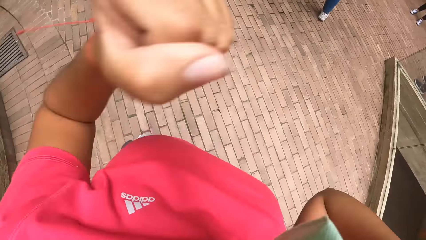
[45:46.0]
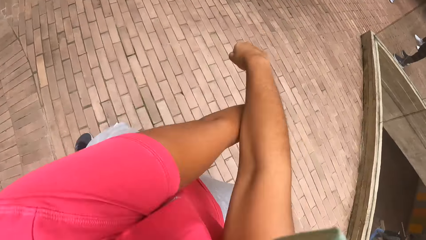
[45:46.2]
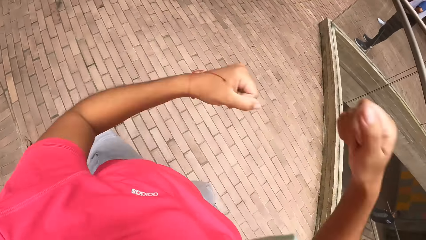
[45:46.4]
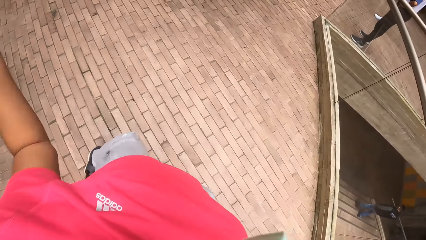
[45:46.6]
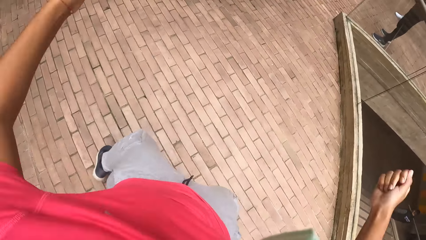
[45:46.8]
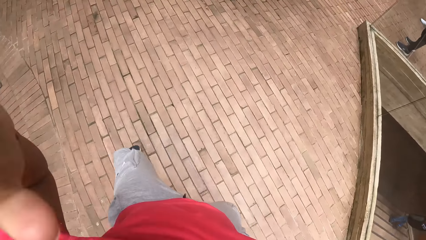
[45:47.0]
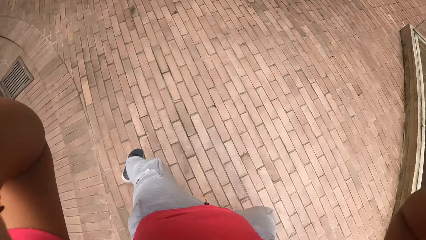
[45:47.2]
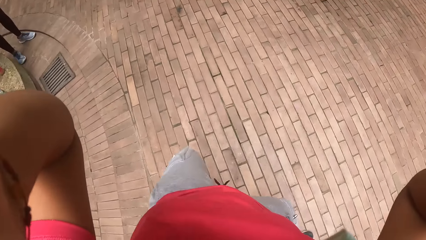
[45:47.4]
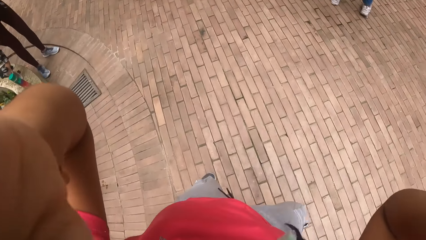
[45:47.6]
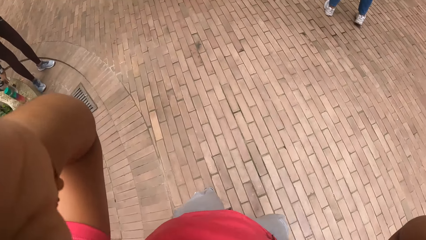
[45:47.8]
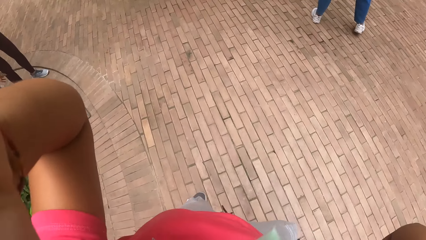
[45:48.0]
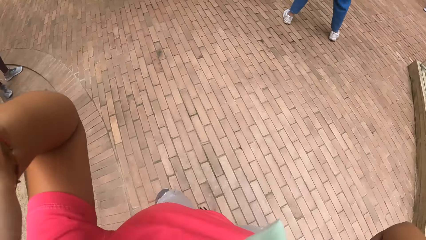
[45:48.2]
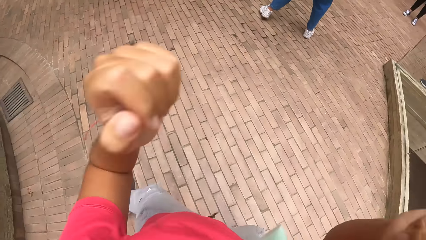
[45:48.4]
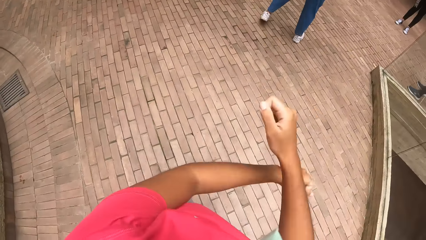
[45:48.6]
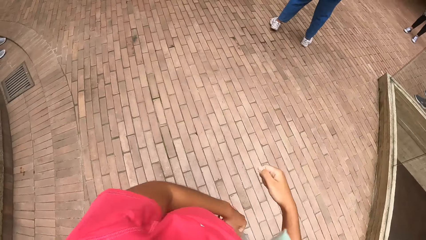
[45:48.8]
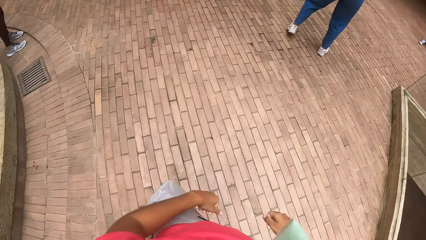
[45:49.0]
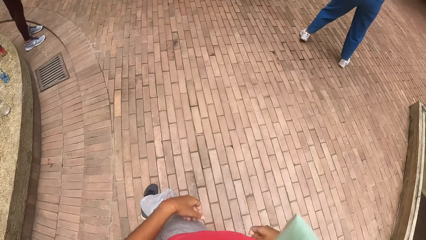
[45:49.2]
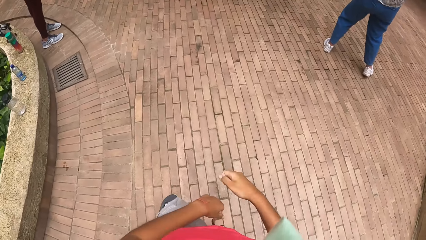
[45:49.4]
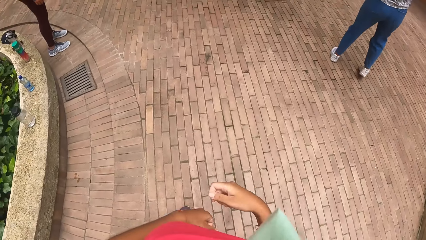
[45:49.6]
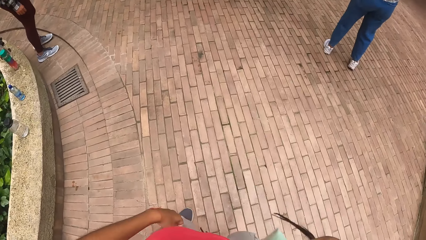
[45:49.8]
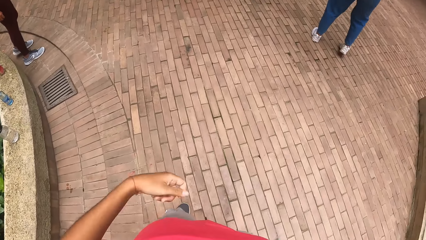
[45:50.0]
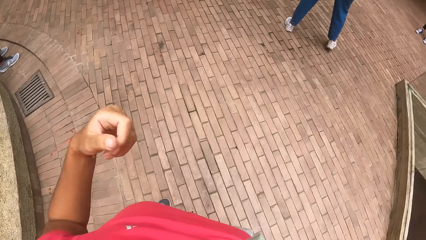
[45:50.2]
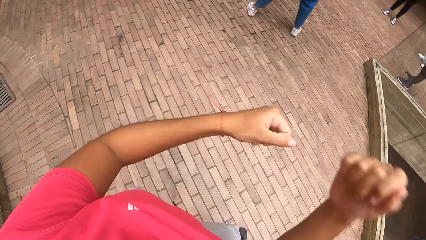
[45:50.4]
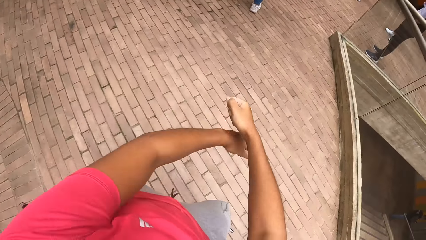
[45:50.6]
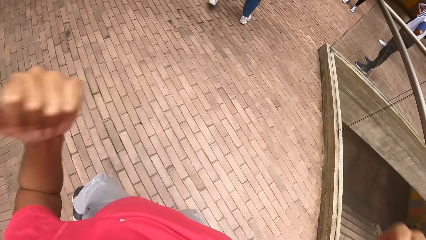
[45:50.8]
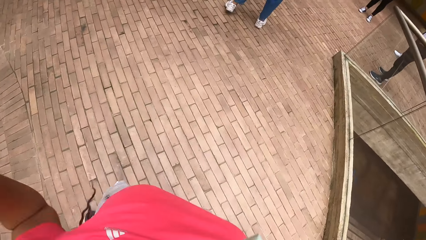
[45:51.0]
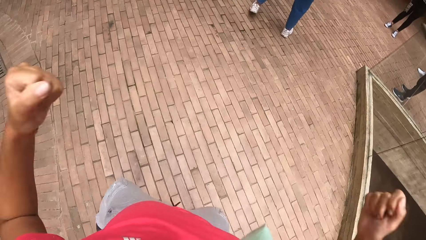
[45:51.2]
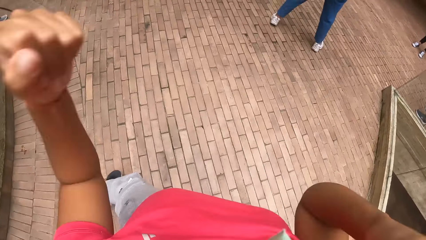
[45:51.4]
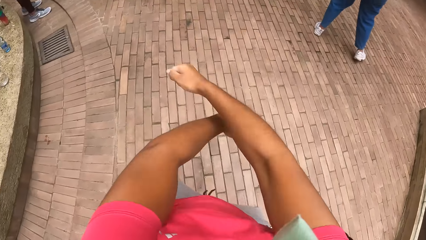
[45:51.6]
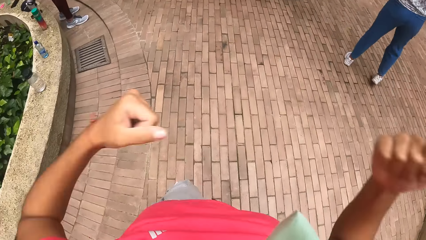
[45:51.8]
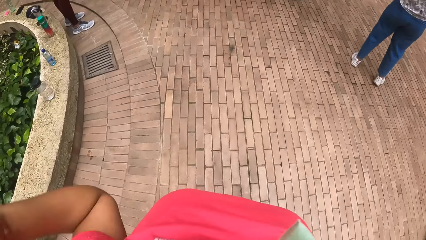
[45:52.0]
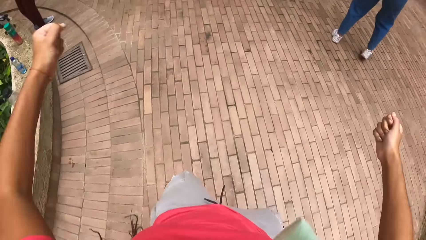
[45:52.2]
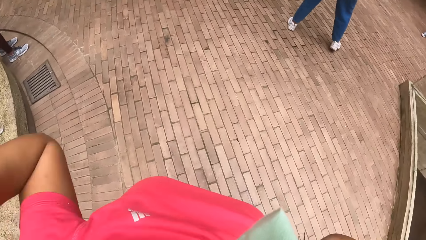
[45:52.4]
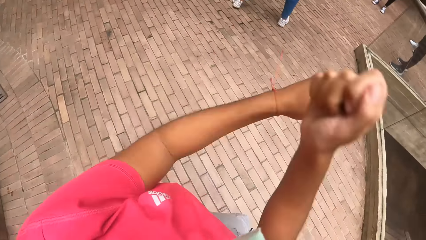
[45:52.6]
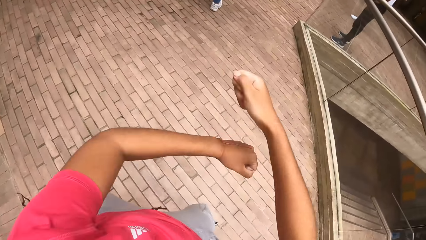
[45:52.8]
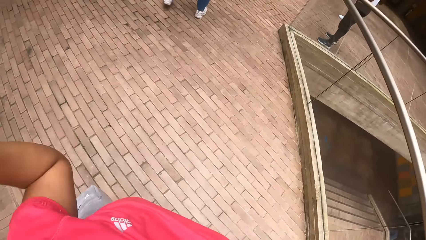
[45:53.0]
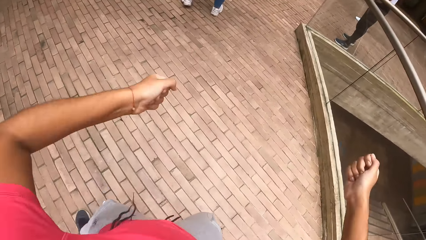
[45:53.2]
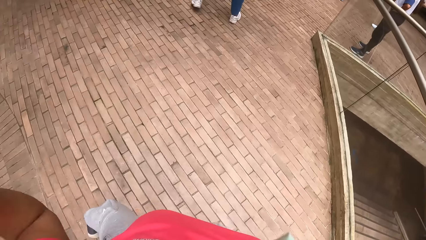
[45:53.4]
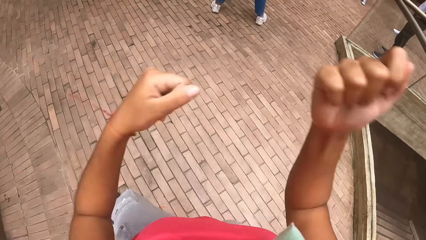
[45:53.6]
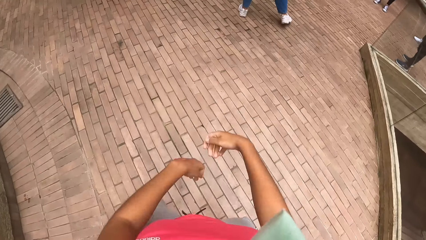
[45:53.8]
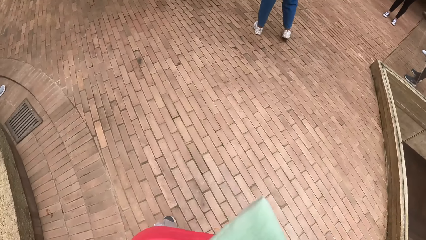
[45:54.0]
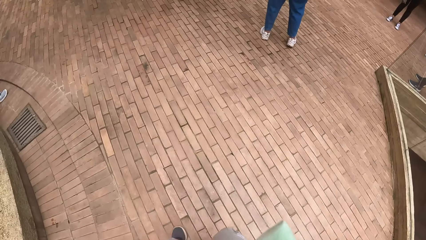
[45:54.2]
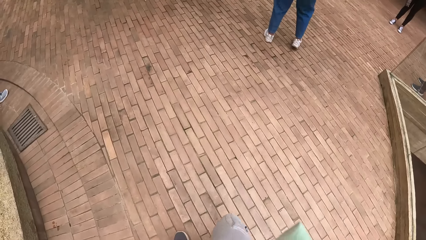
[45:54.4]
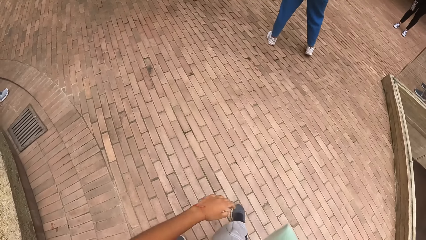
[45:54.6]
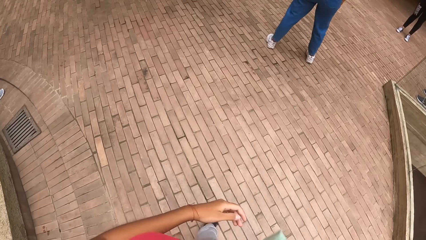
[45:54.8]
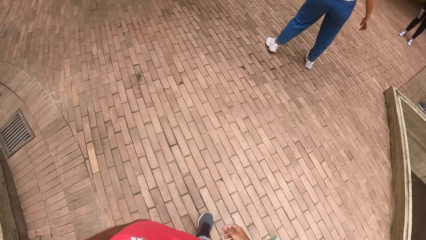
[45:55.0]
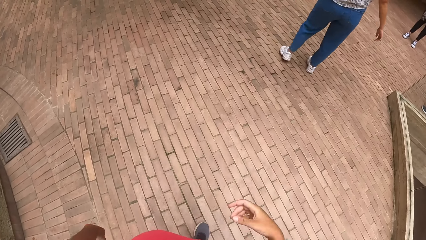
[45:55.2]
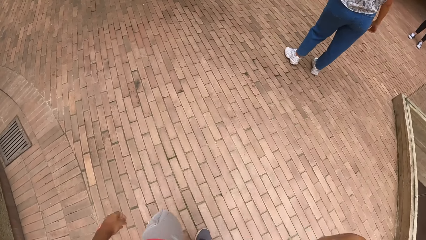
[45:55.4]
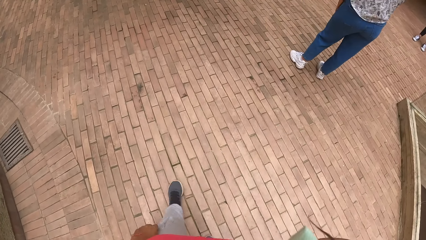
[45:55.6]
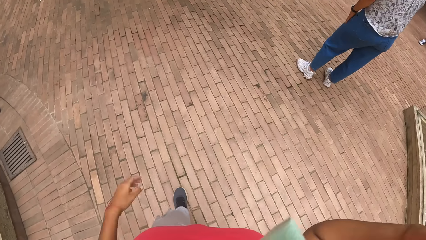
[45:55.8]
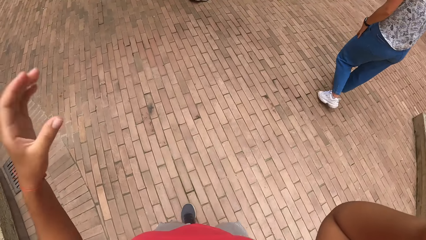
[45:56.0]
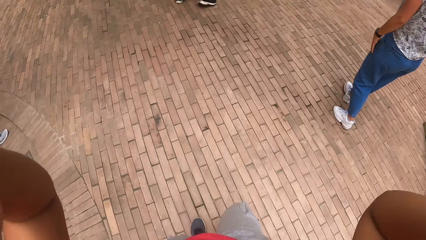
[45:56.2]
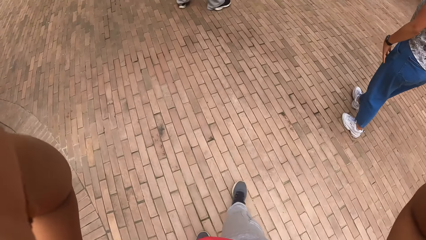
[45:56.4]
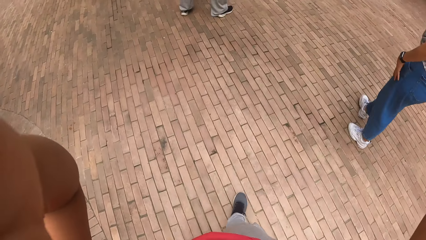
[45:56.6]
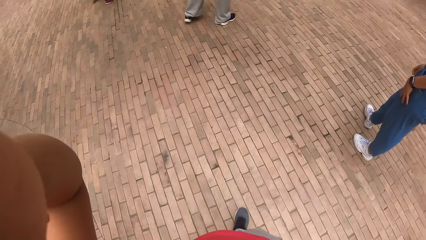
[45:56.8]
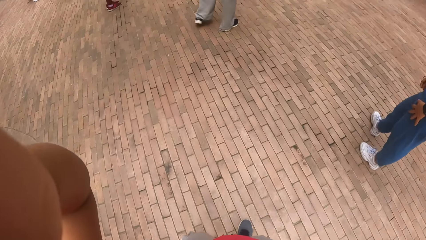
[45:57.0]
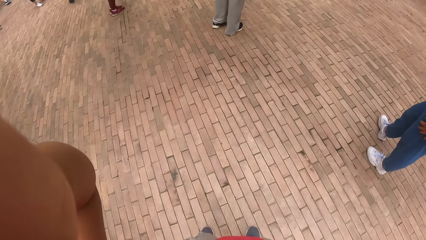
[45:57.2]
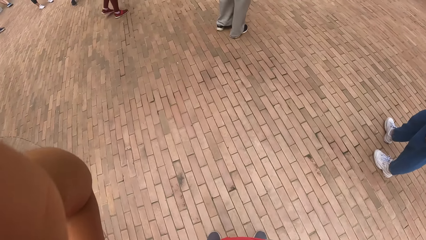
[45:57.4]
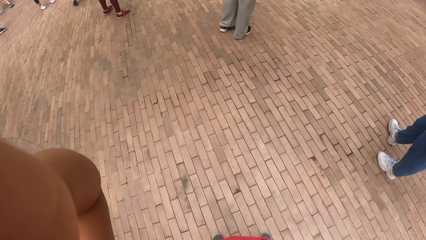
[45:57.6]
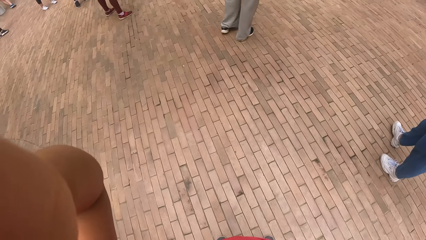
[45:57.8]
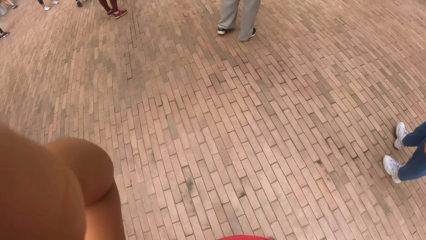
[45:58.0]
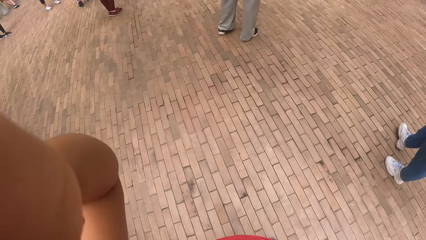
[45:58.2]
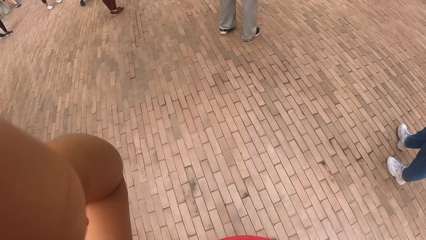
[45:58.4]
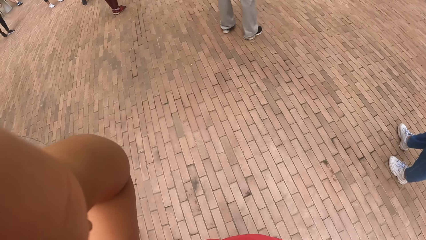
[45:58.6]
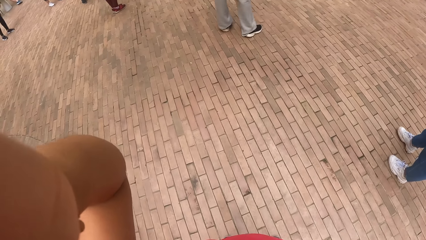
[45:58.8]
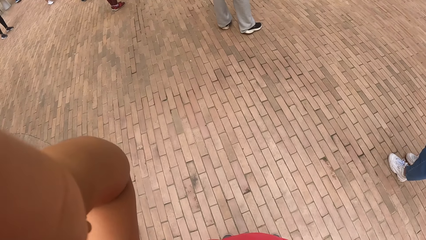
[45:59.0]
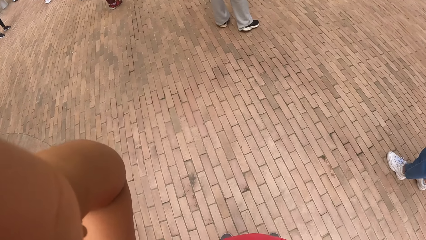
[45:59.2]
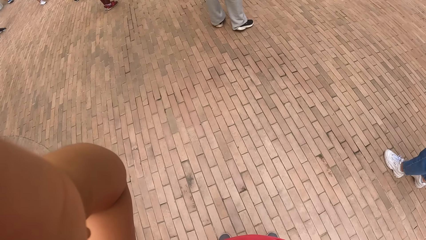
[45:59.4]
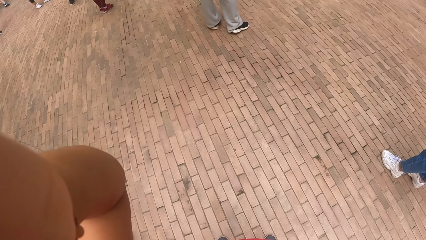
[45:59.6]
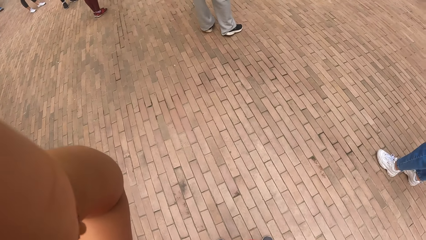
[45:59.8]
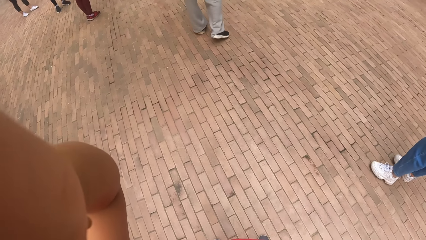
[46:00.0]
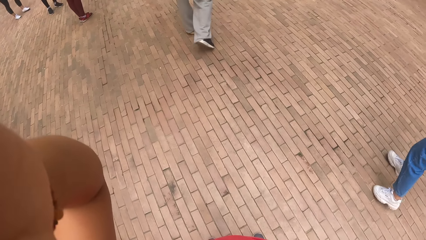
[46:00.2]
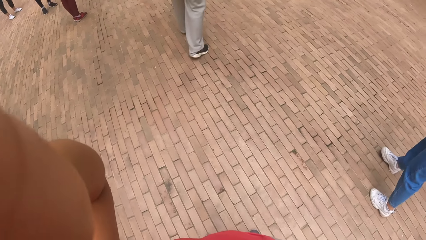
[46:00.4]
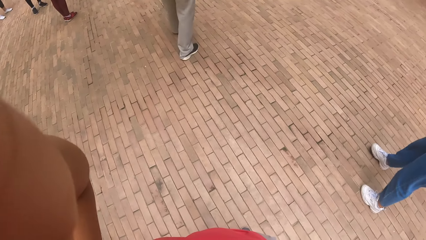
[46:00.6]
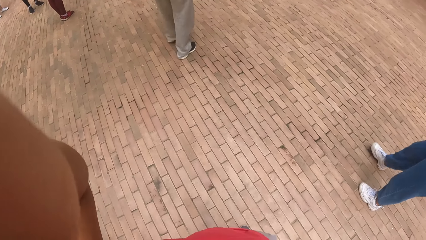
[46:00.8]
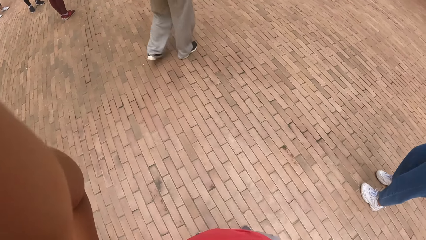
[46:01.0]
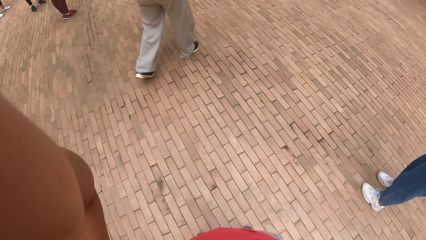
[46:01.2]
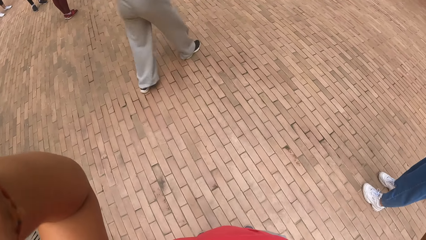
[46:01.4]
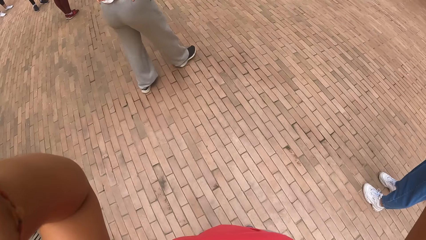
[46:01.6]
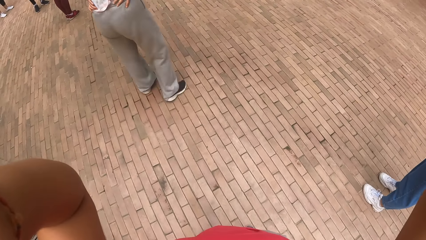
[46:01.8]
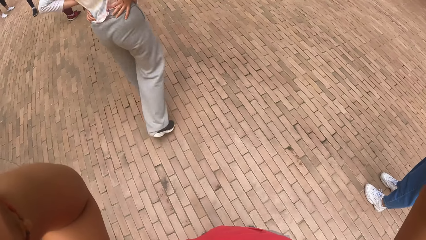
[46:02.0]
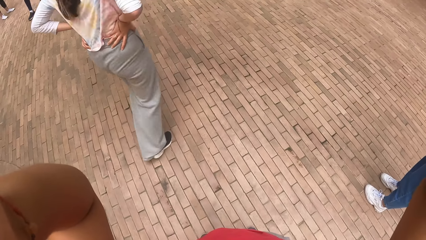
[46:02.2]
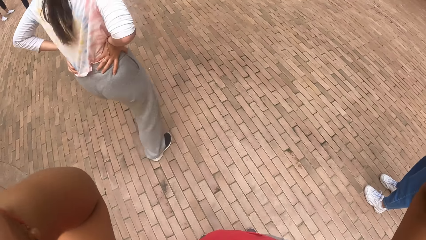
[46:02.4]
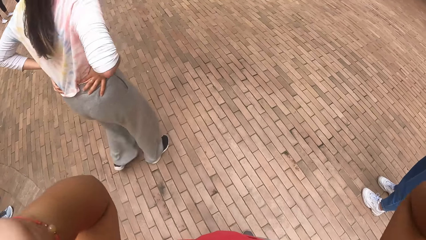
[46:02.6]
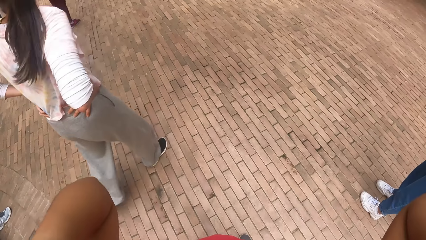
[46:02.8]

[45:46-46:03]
The camera wearer adjusts the camera. They dance. They adjust the camera.
